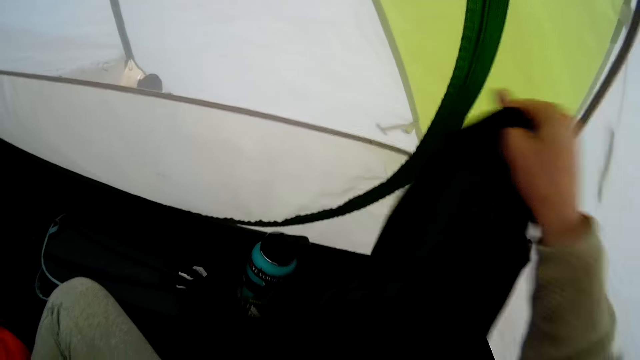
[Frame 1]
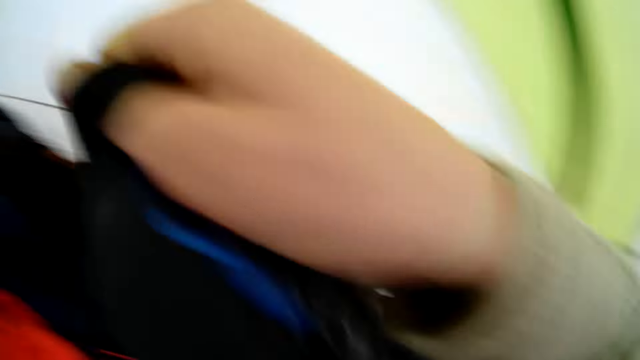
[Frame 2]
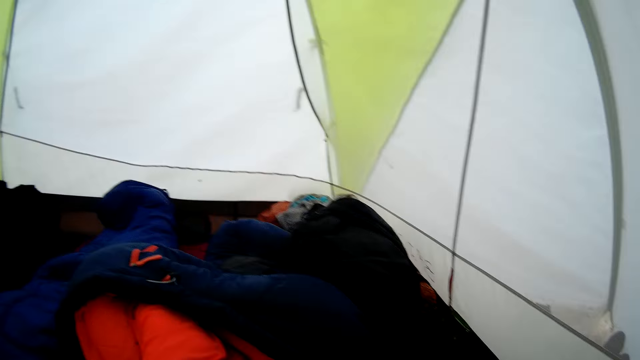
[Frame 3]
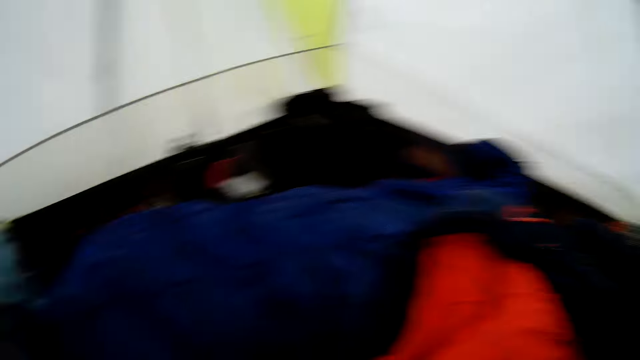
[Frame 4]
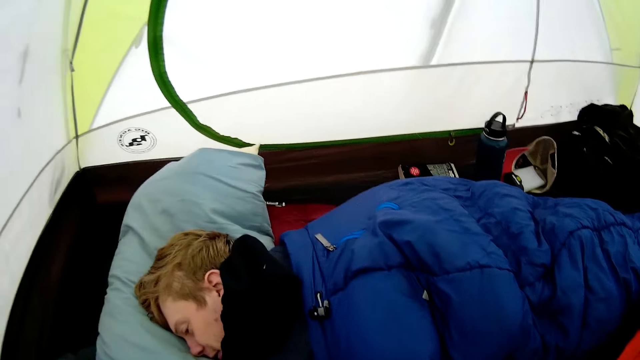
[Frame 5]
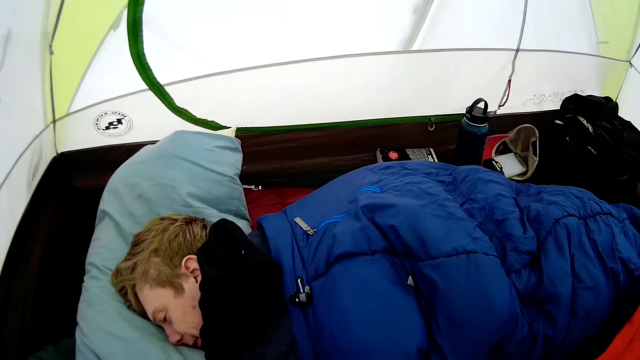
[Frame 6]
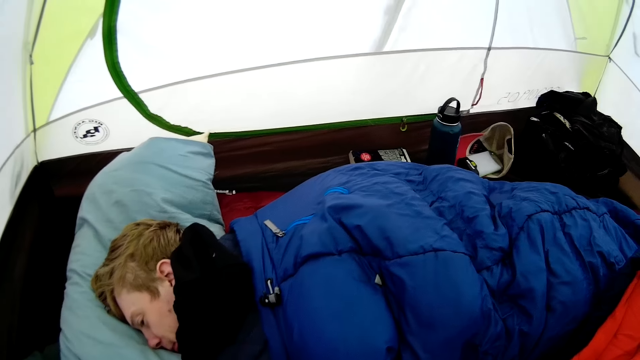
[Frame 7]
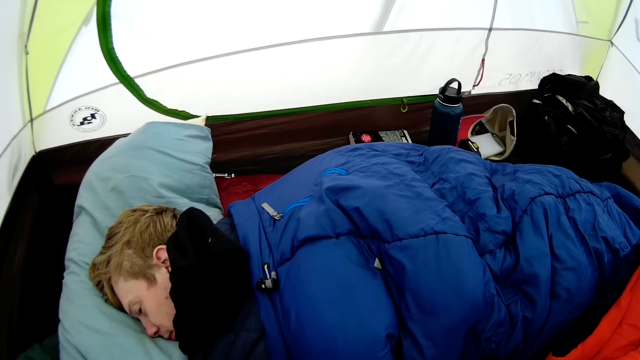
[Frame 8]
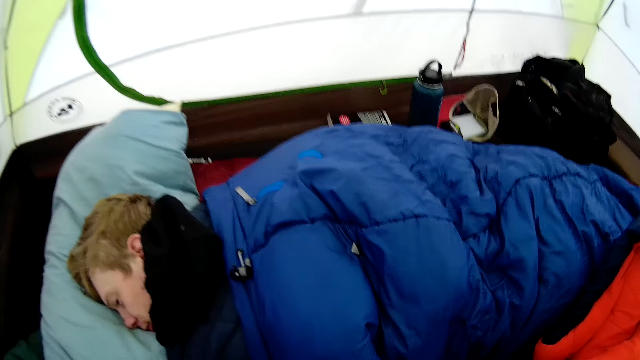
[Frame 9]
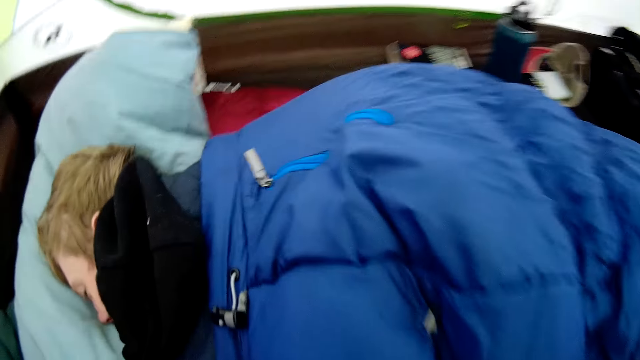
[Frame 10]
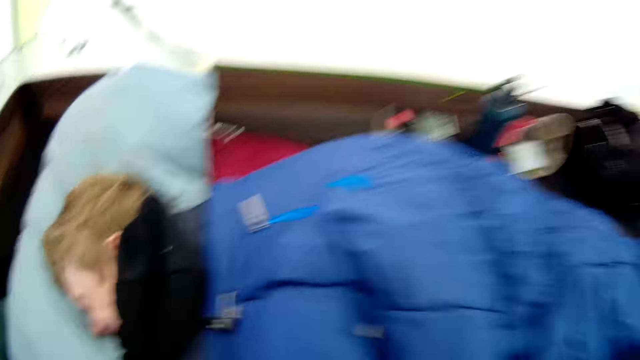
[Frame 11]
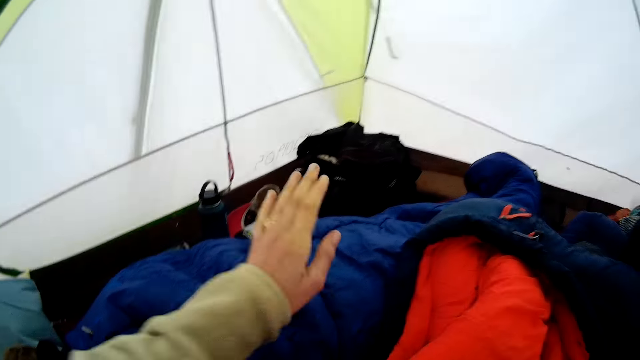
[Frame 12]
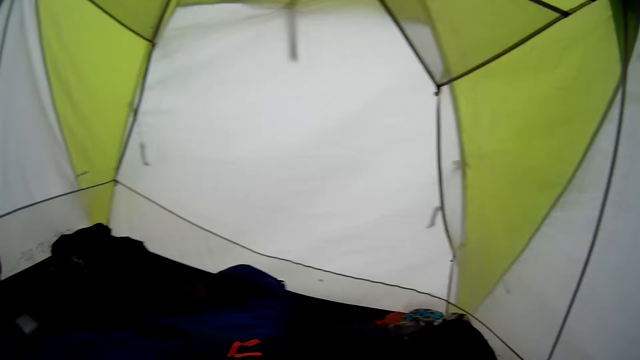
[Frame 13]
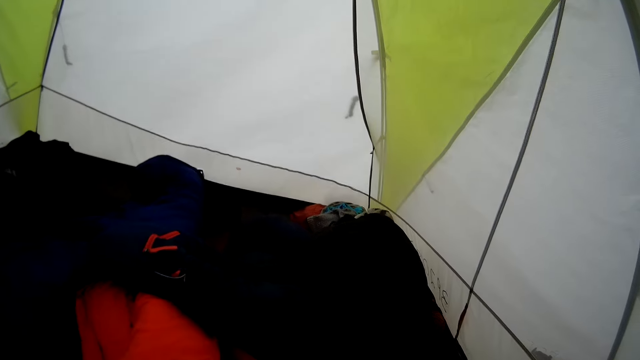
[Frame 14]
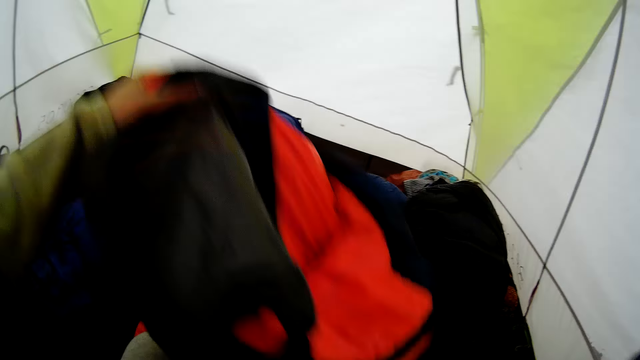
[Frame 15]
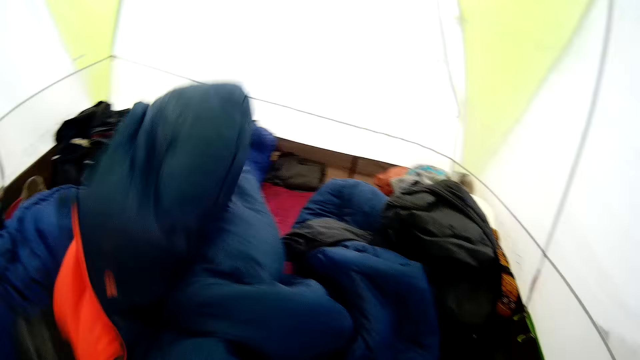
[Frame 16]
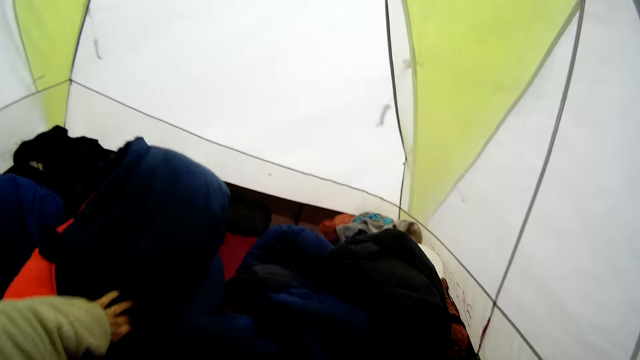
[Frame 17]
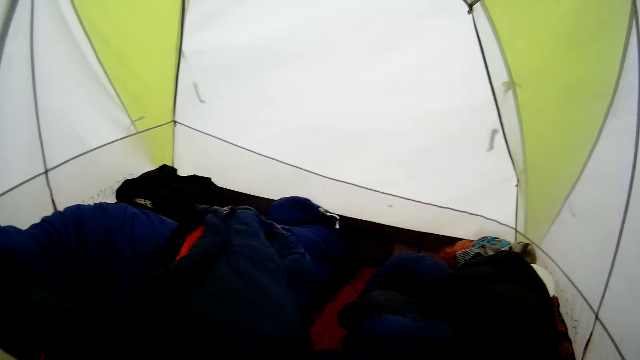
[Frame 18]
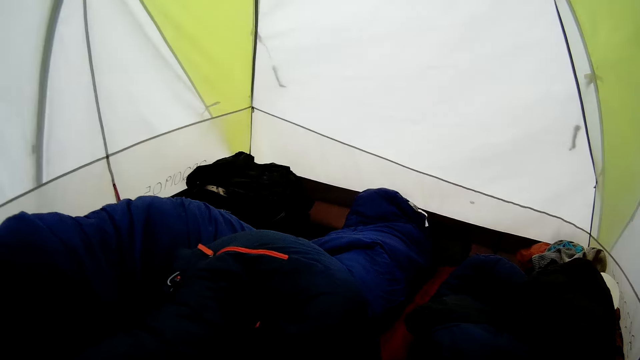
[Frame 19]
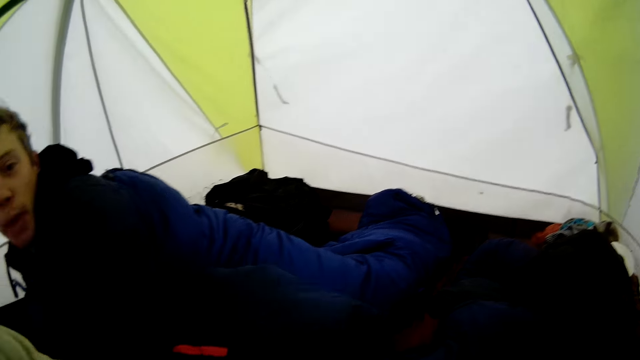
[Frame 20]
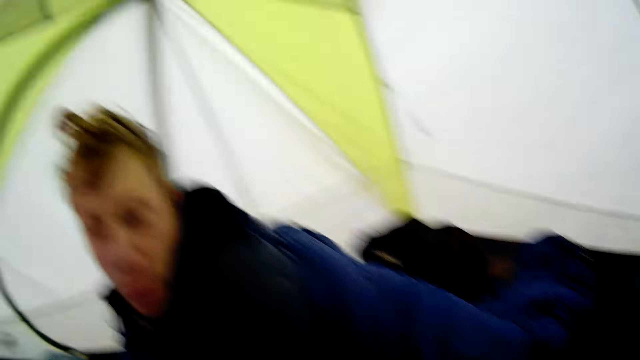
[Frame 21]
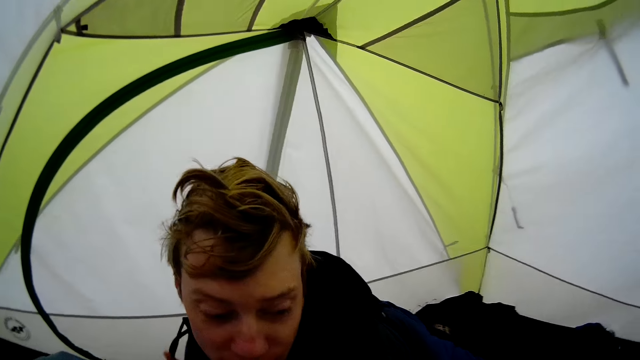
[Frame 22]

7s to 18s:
The camera wearer unfolds the cloth. They fold the cloth. They look at a man. They tap on the man. They move the beddings. They cover the man with the duvet.

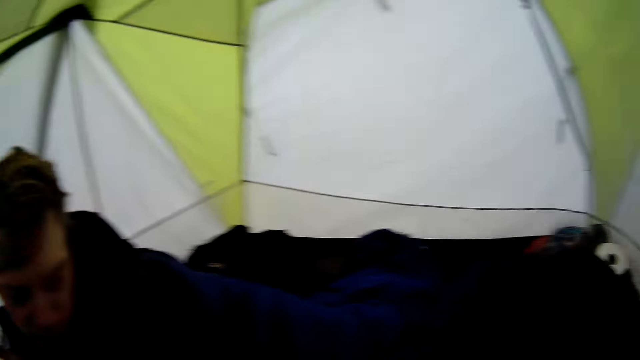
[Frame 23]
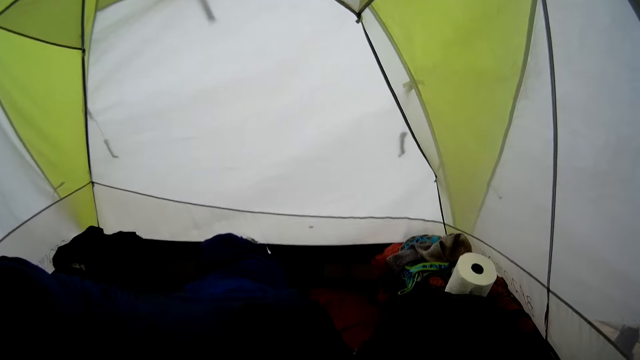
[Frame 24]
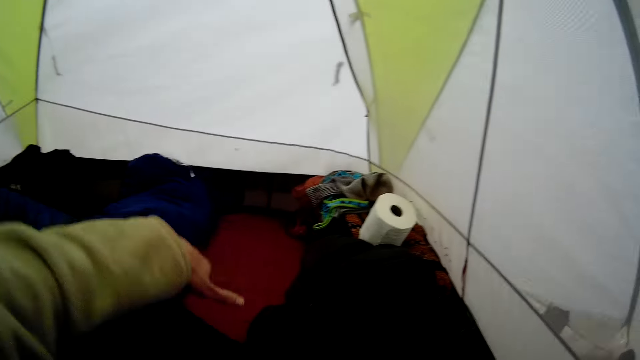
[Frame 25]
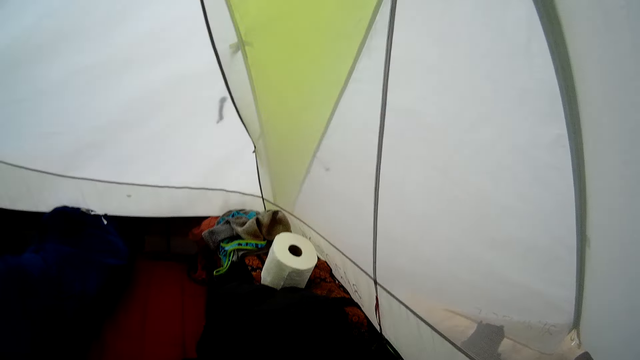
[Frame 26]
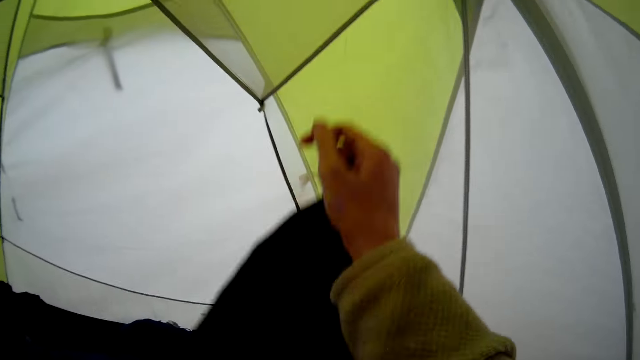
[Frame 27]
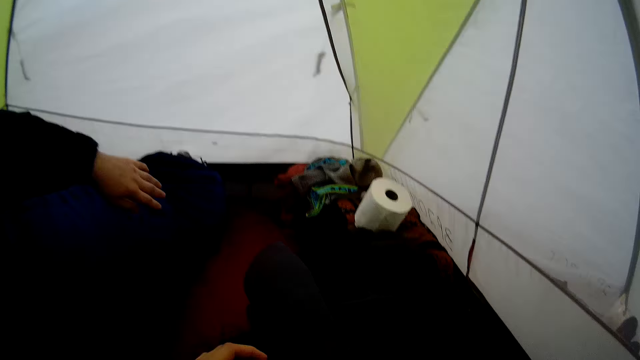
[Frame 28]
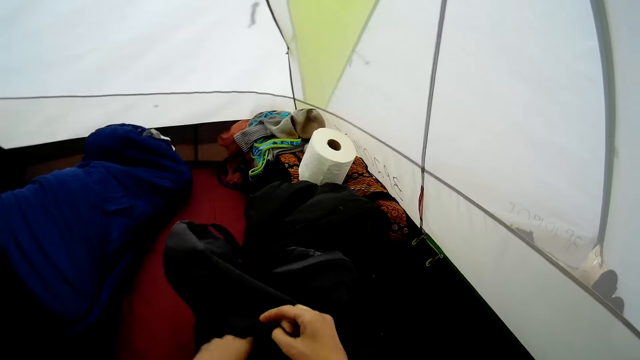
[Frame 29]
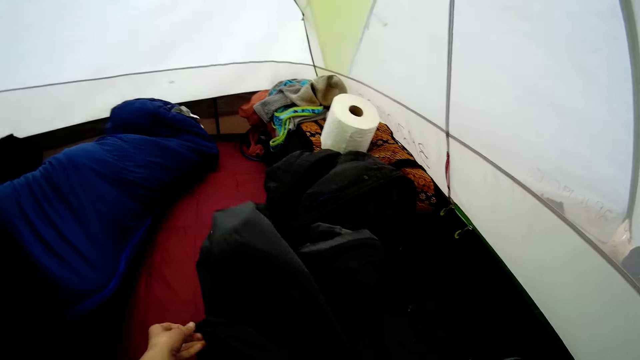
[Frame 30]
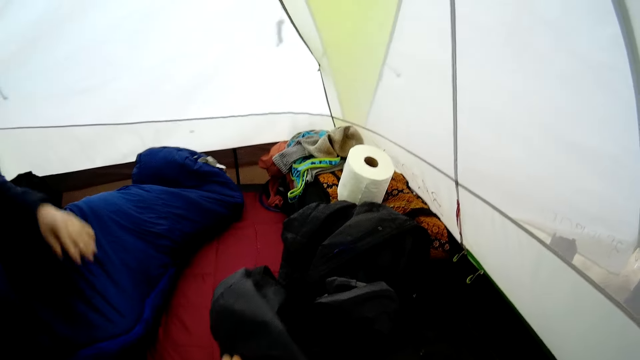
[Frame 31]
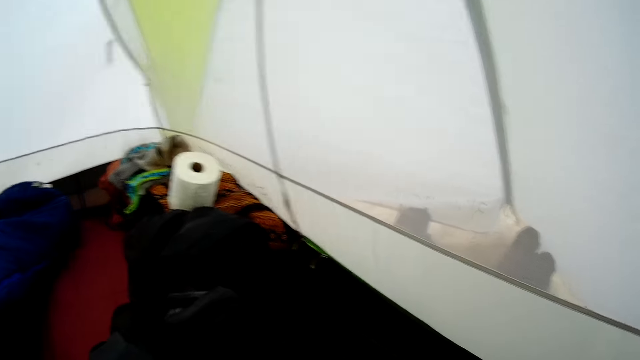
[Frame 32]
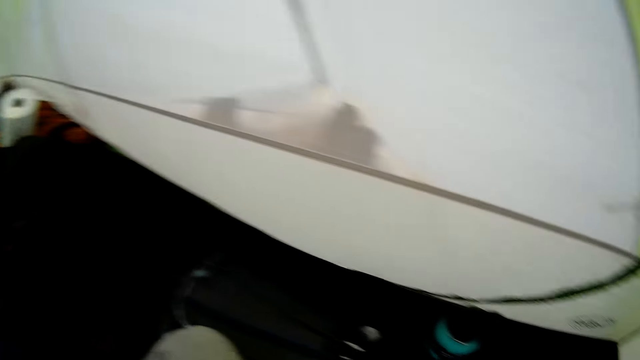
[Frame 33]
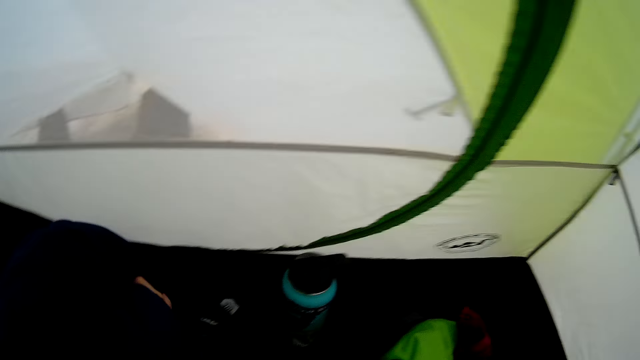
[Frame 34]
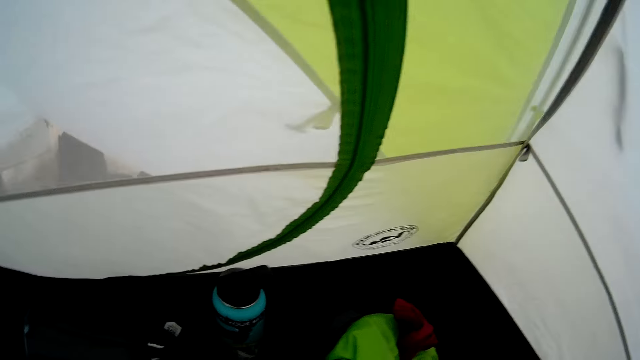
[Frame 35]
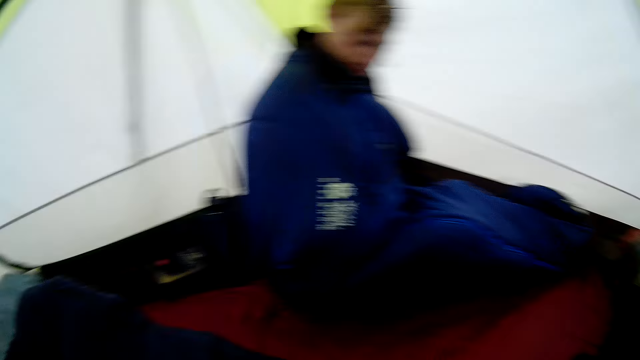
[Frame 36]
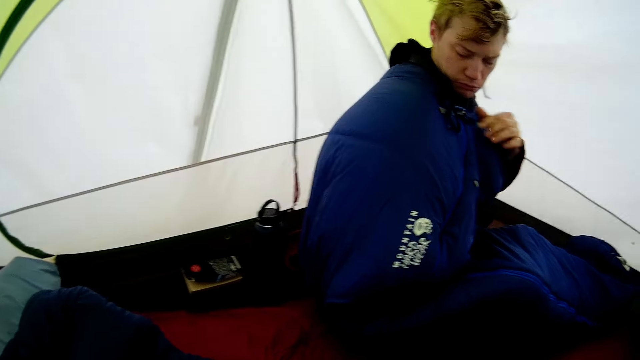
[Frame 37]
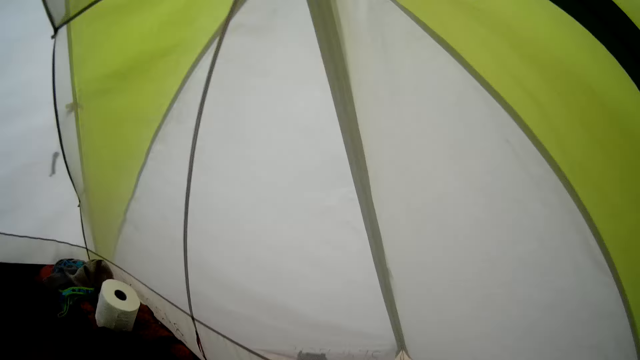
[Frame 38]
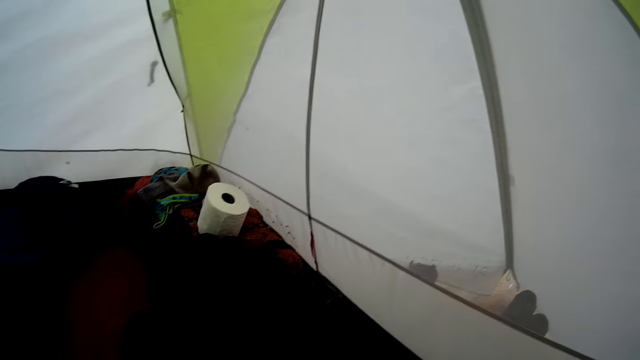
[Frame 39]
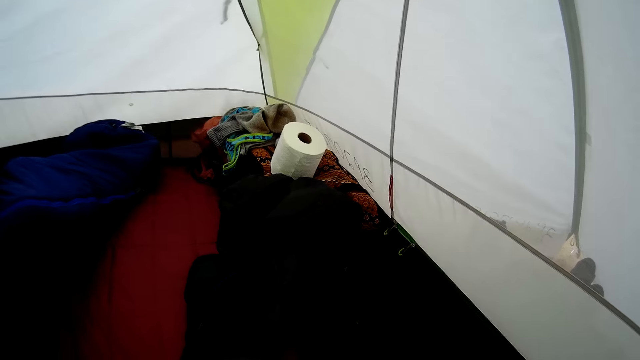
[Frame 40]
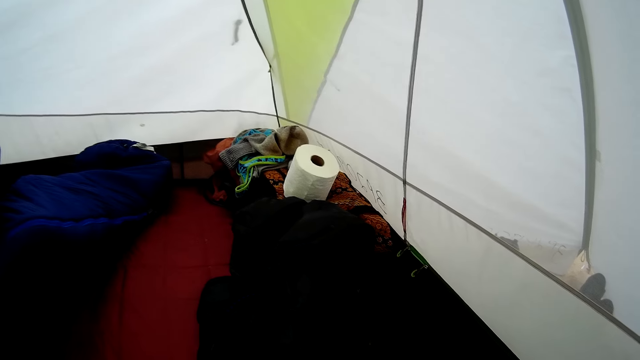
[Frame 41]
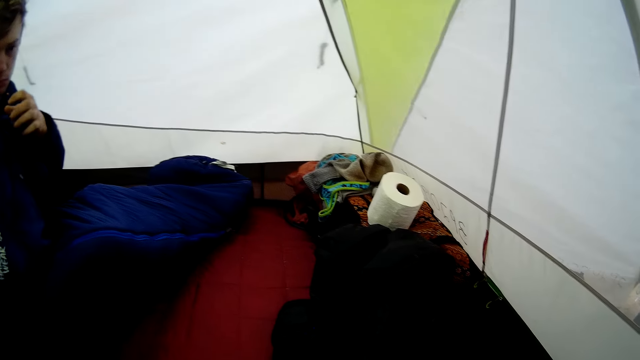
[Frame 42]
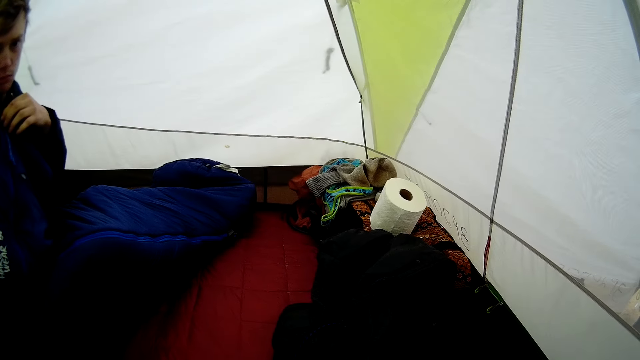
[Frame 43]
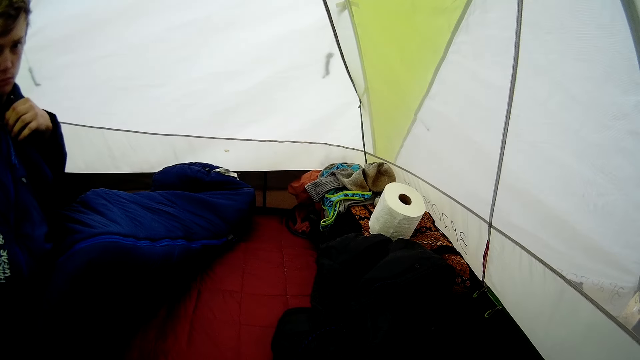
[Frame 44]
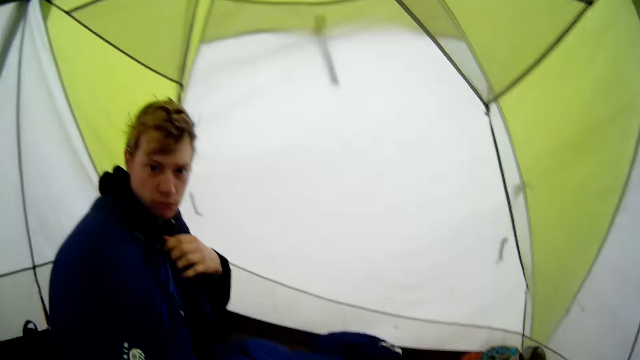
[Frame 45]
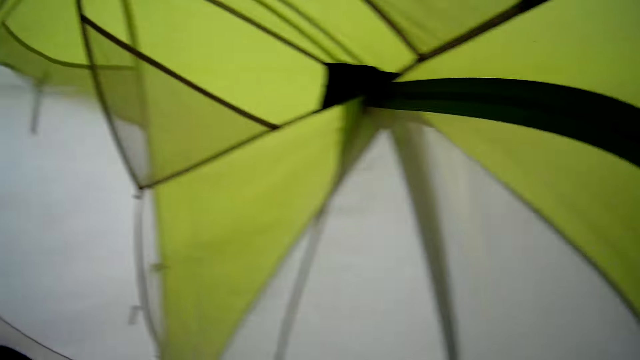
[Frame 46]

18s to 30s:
The camera wearer pulls the duvet. They hold the bag. They look around the tent. They look at a man.
